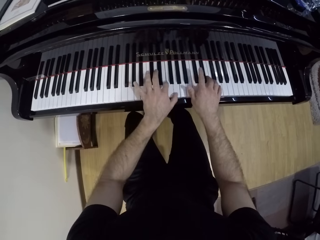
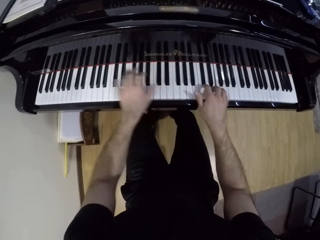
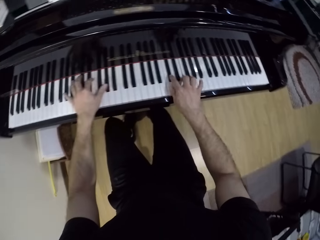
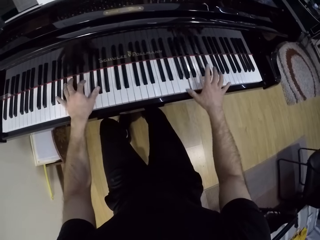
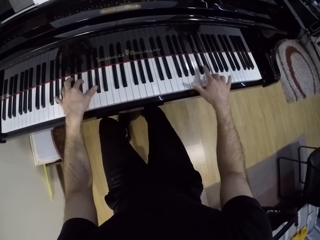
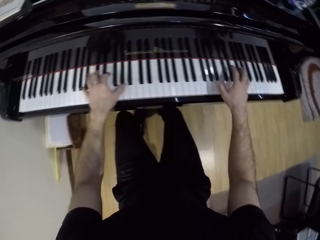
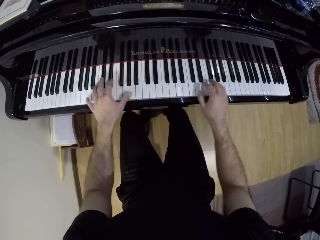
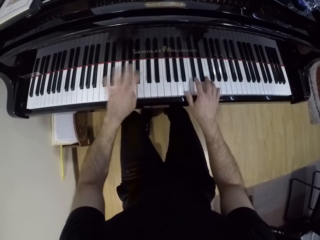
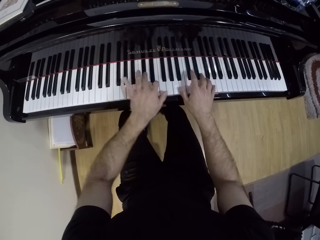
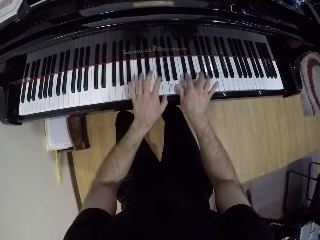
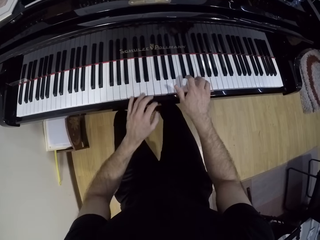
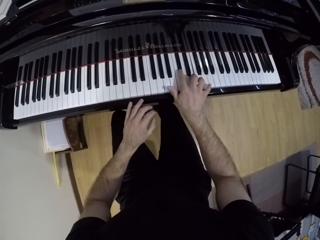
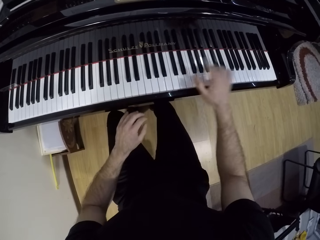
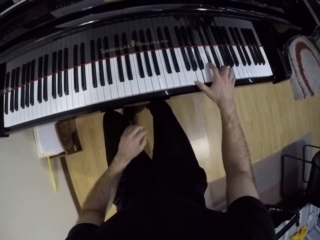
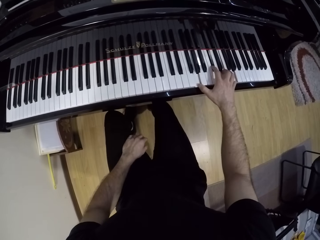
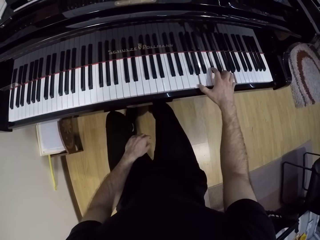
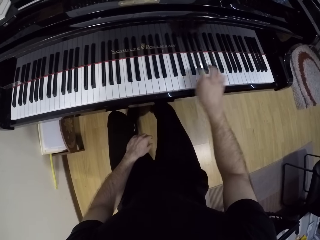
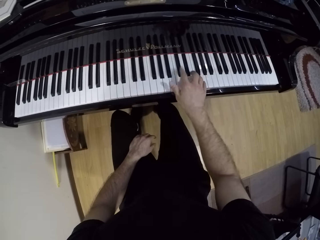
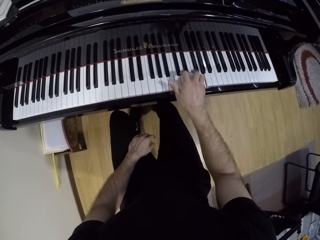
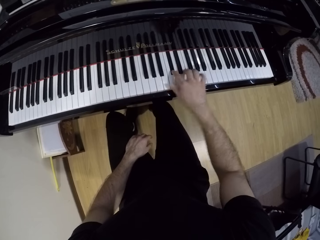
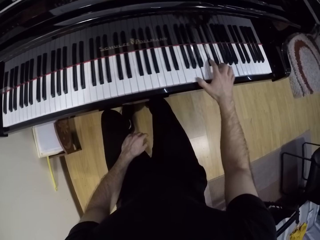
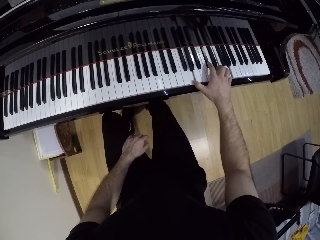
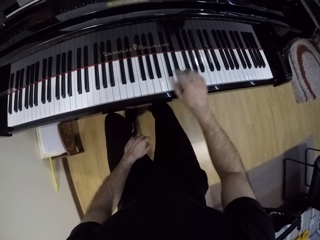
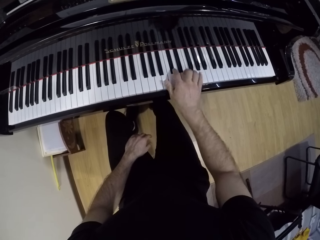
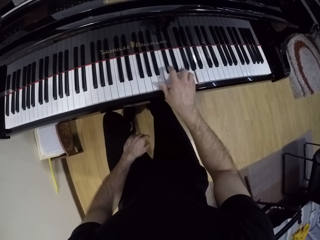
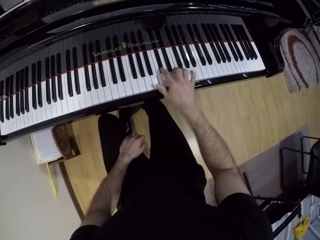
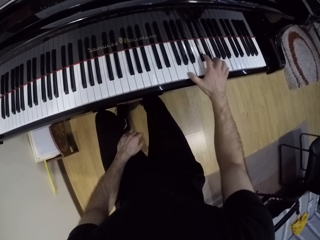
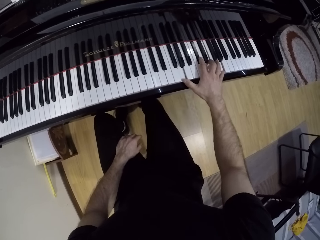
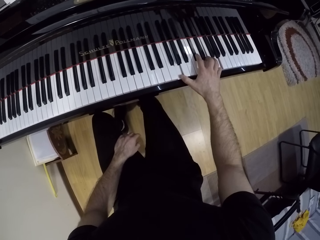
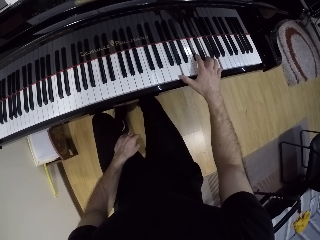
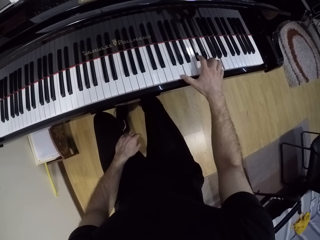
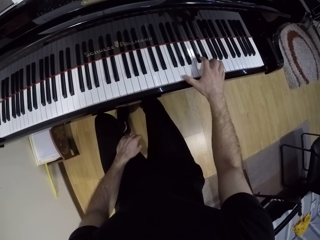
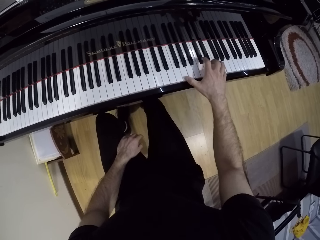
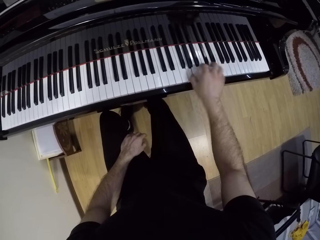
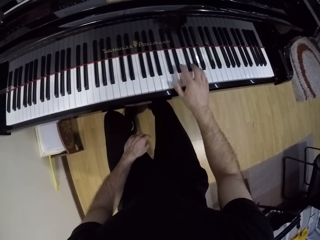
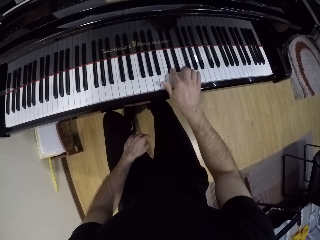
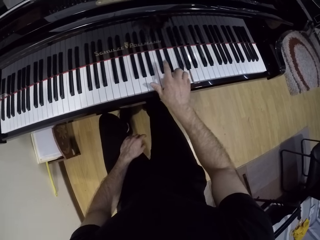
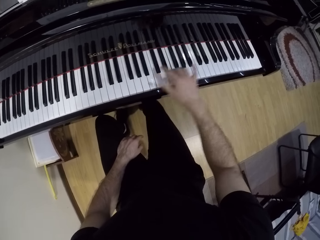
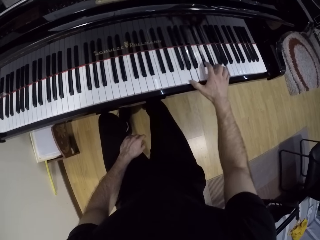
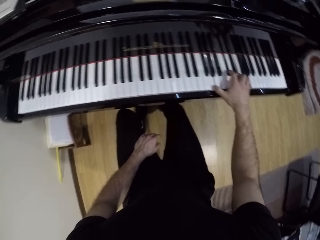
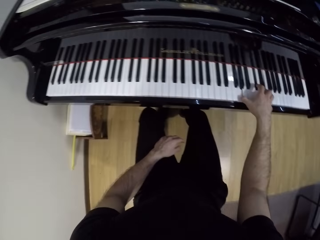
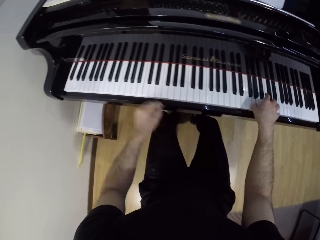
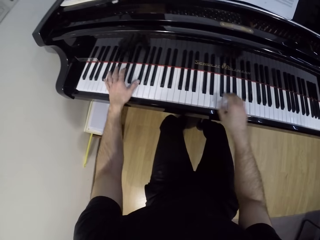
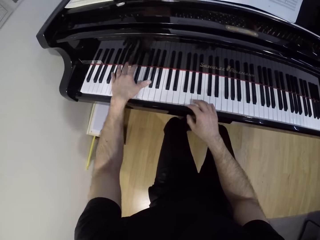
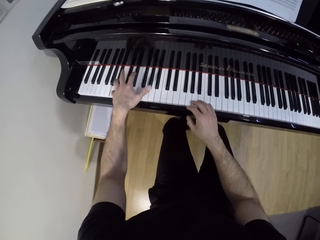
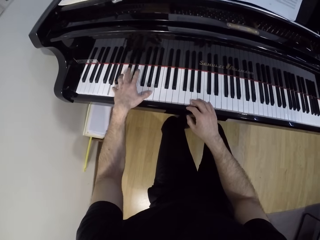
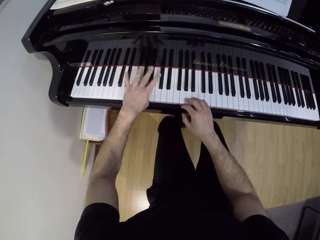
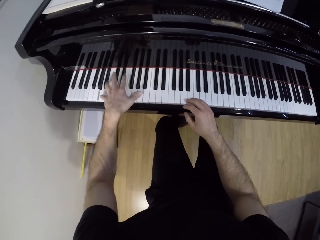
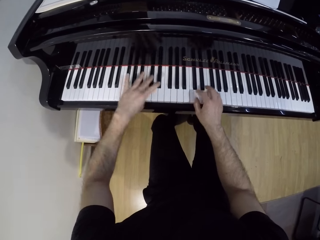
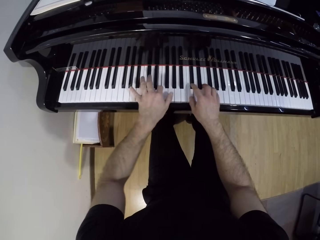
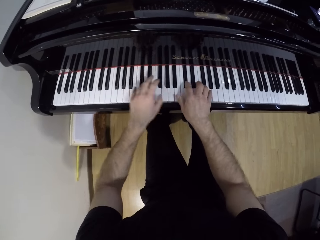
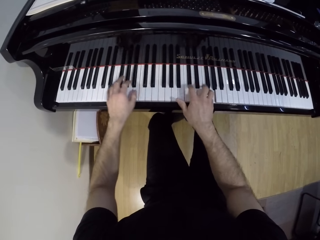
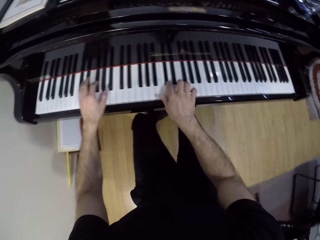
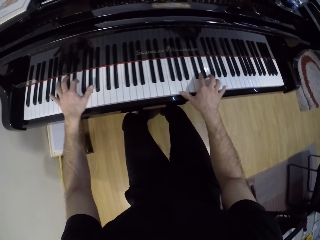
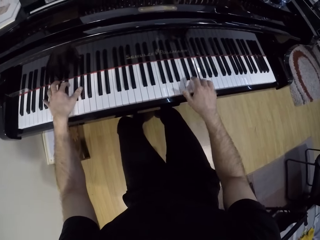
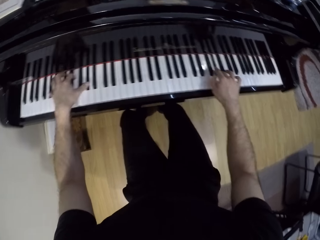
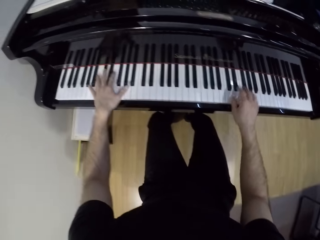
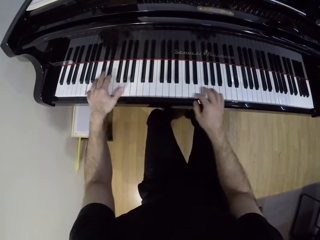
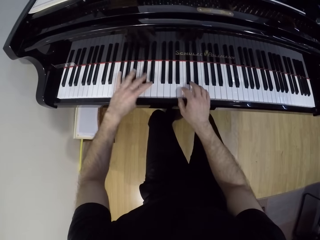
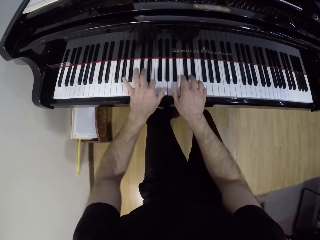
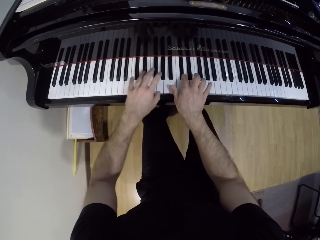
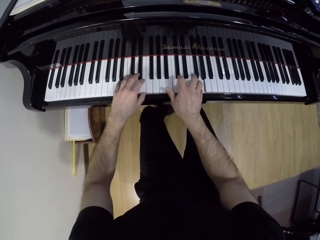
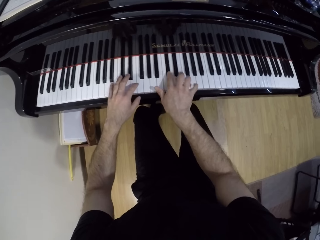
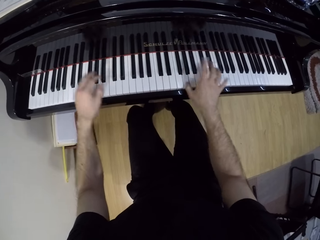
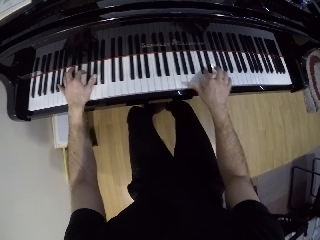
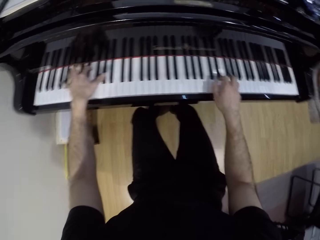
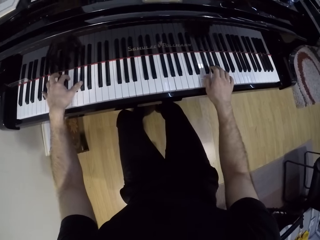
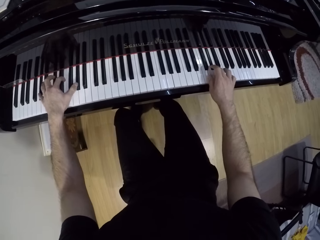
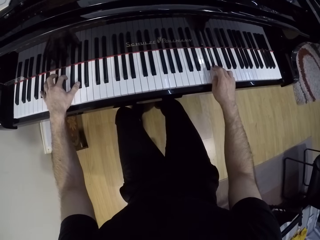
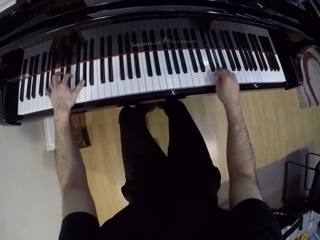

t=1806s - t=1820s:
The camera wearer plays the piano with his right hand. He plays the piano with his left hand. He plays the piano with both hands.

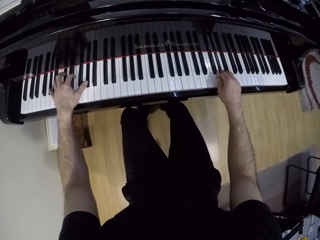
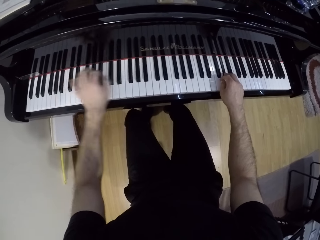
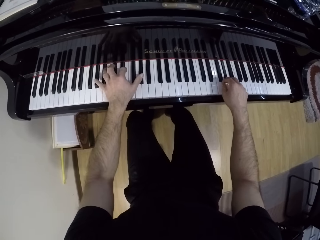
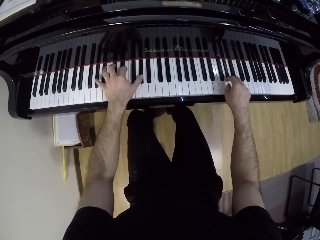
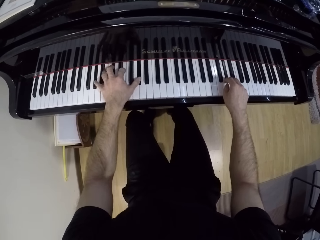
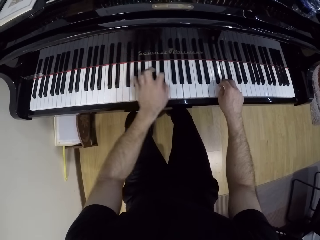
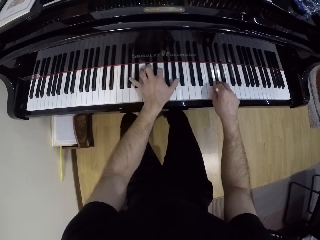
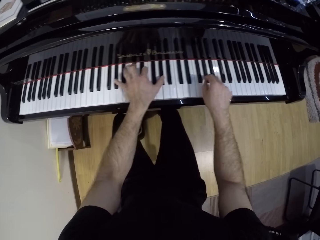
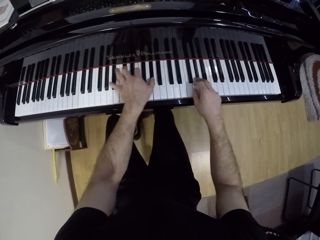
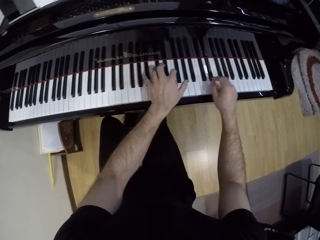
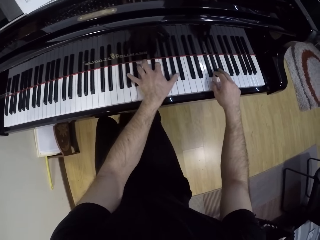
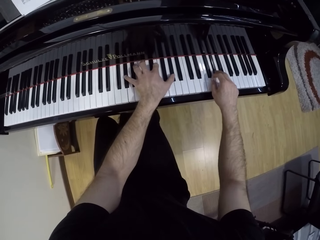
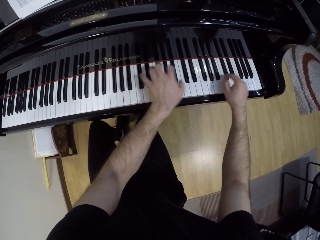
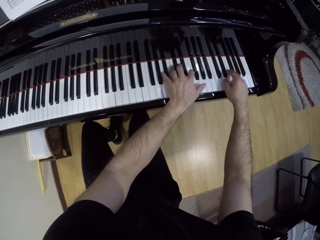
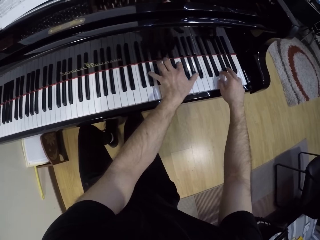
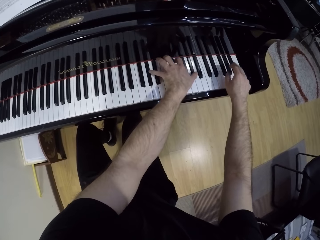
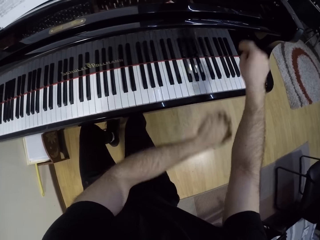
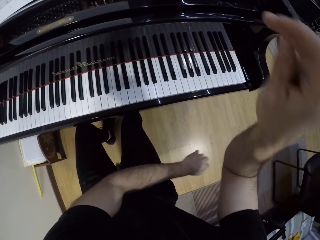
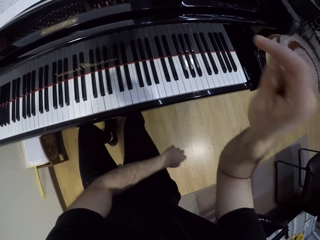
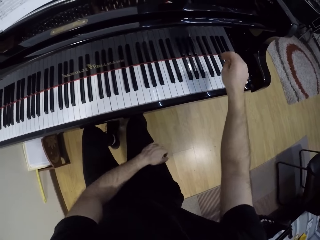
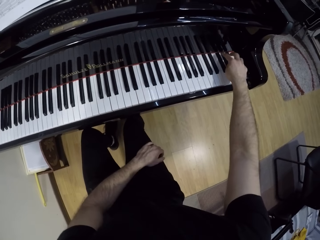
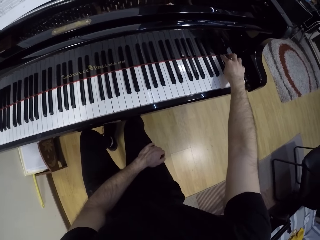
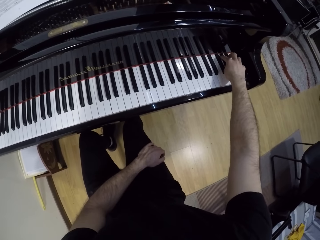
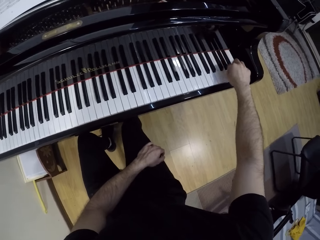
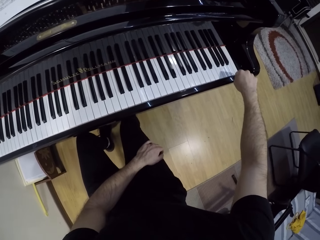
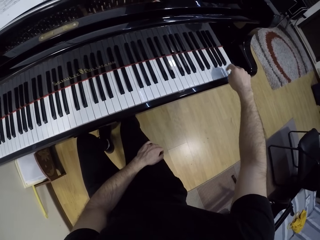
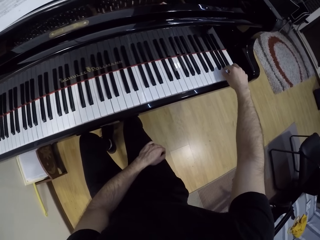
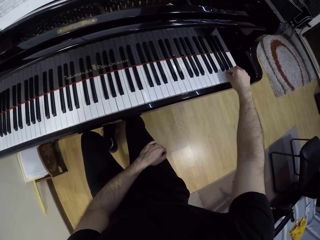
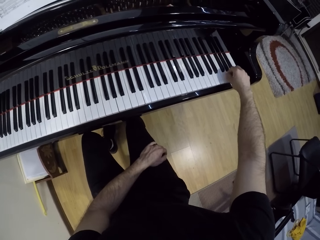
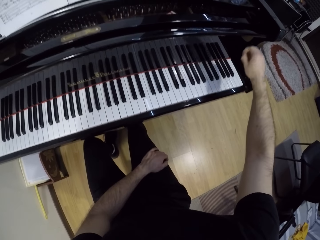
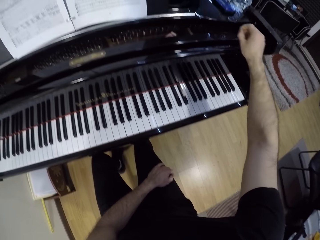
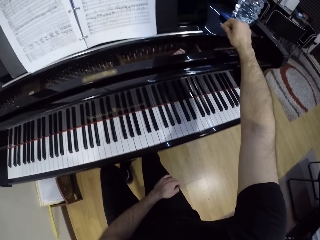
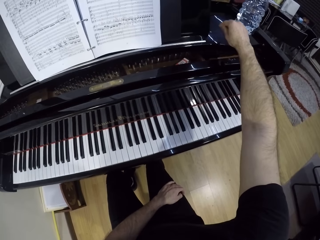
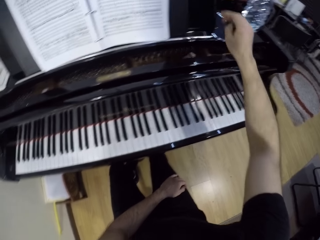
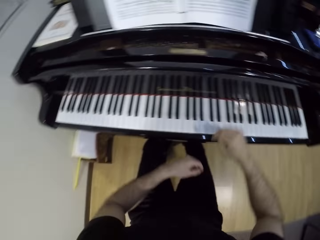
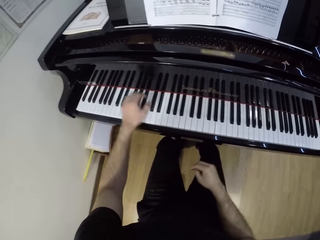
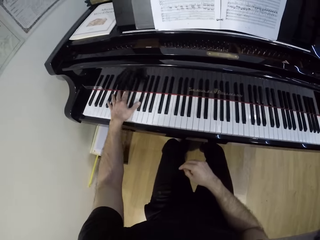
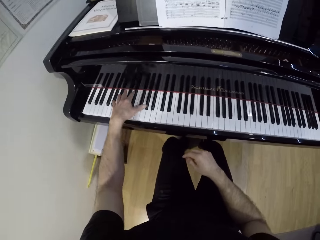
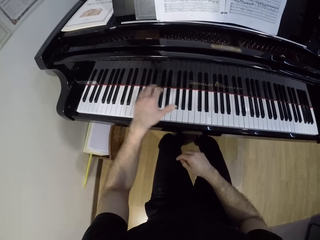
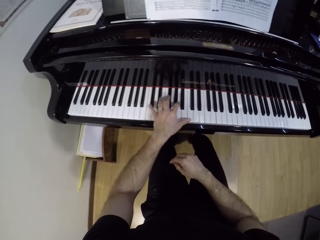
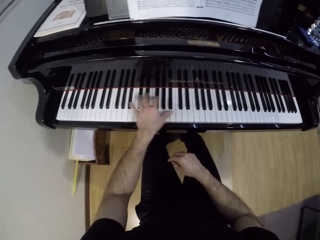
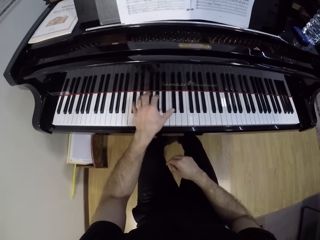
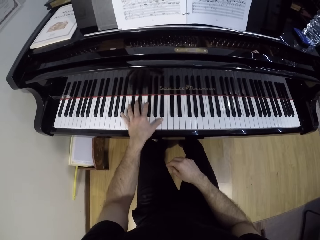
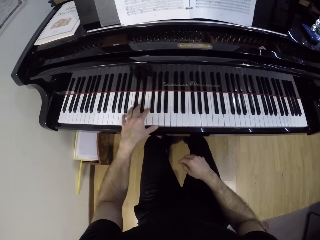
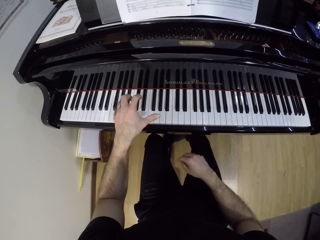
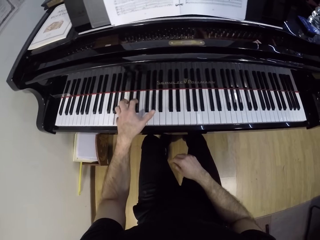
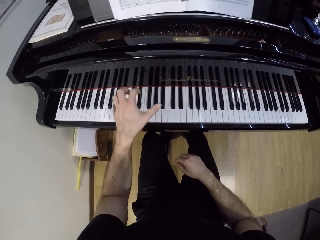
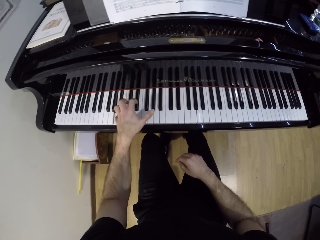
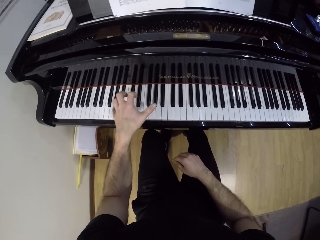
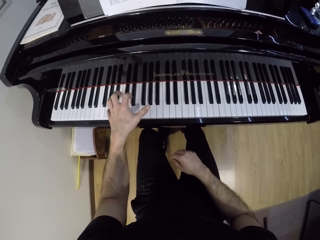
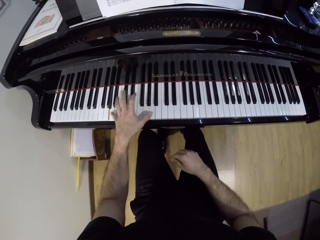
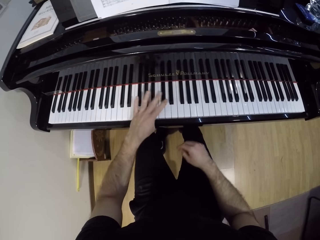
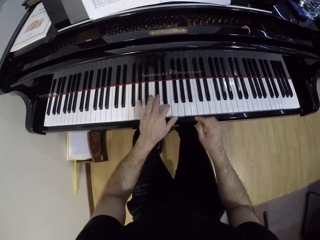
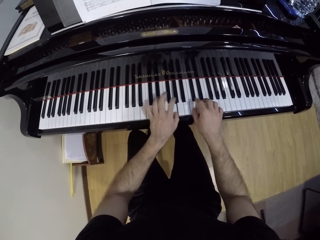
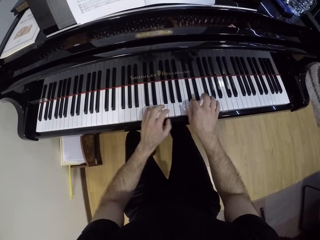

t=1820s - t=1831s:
The camera wearer lifts his hands from the piano. He removes dirt from the piano keys with his right hand. He drops something on top of the piano. He plays the piano with his left hand.
